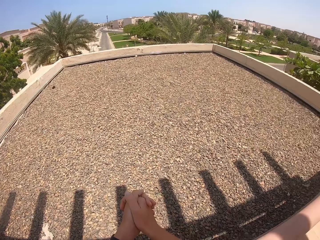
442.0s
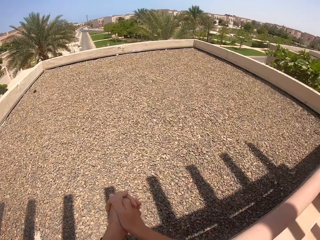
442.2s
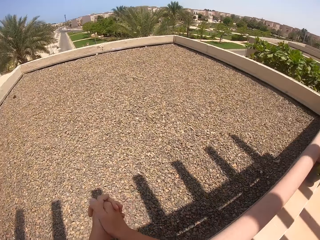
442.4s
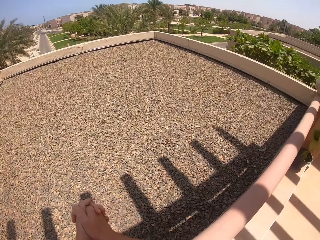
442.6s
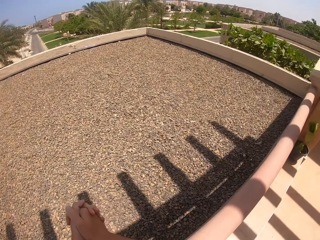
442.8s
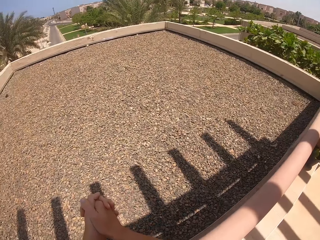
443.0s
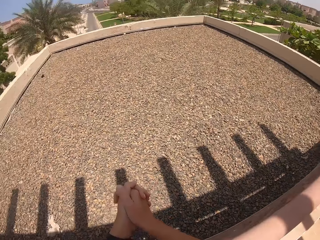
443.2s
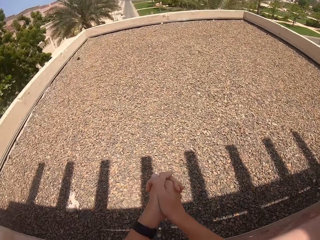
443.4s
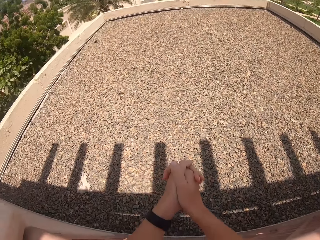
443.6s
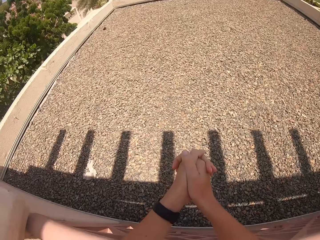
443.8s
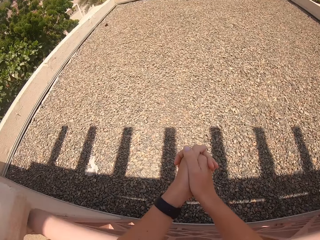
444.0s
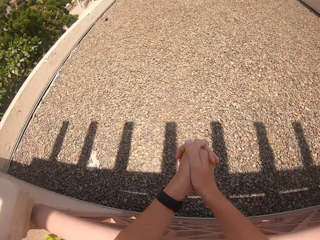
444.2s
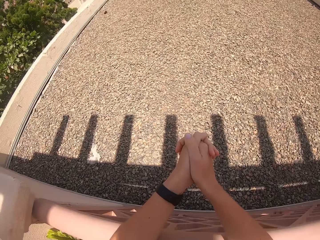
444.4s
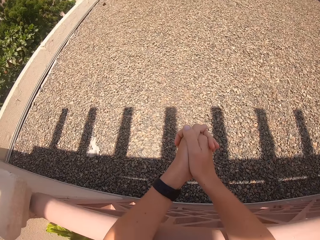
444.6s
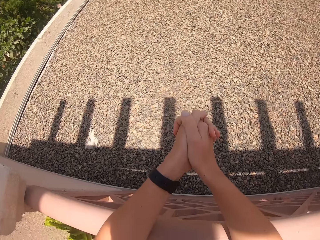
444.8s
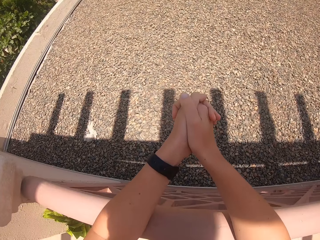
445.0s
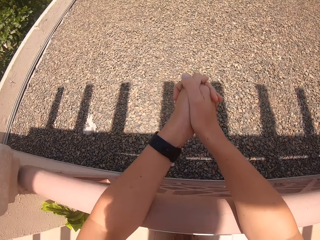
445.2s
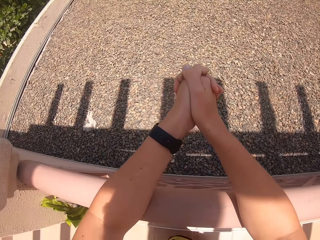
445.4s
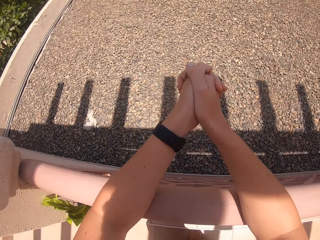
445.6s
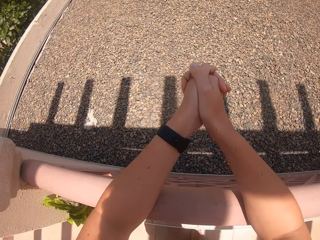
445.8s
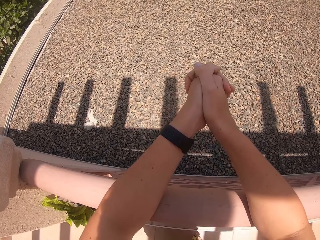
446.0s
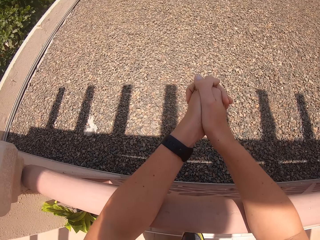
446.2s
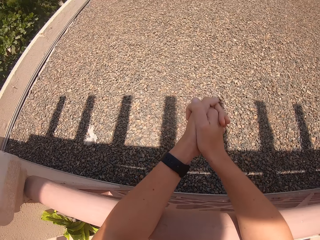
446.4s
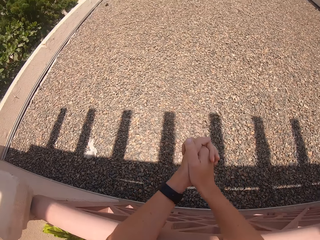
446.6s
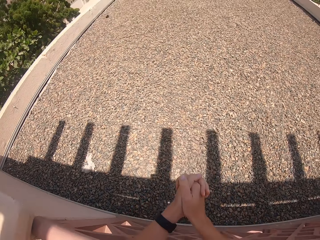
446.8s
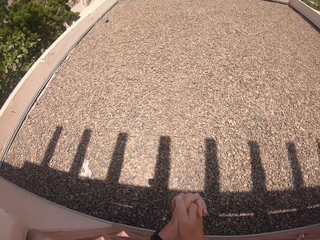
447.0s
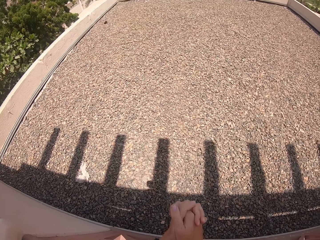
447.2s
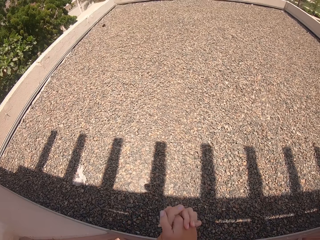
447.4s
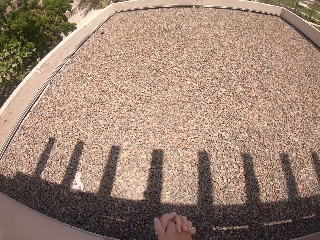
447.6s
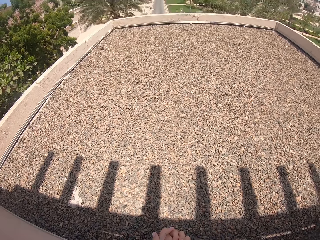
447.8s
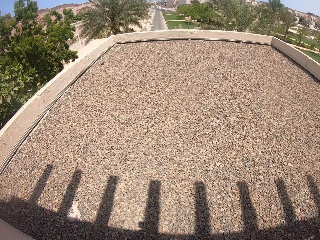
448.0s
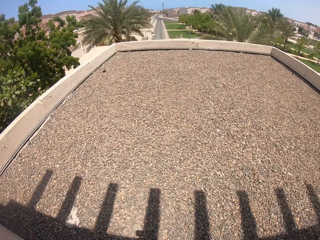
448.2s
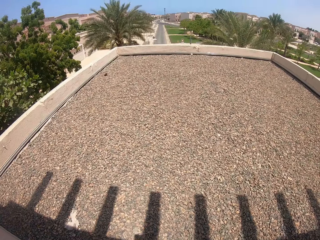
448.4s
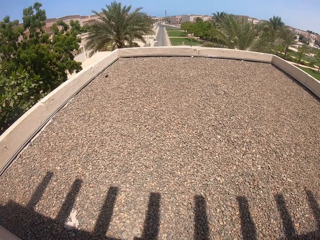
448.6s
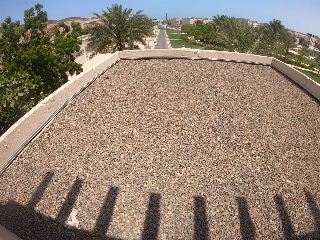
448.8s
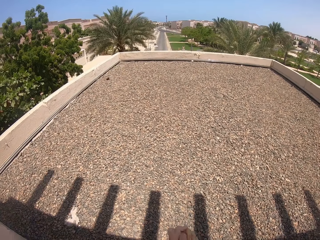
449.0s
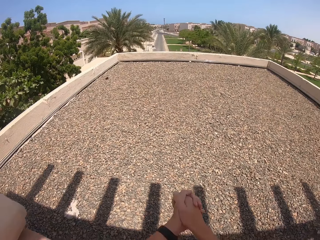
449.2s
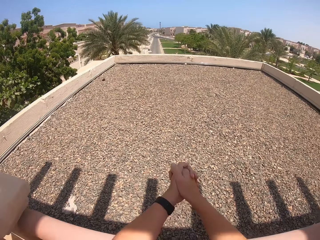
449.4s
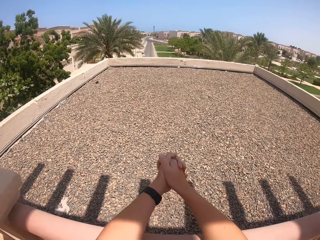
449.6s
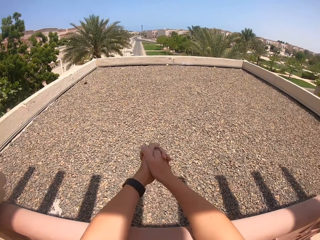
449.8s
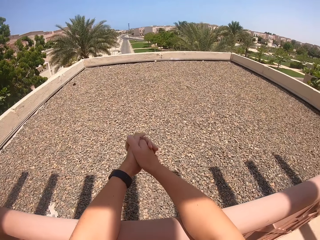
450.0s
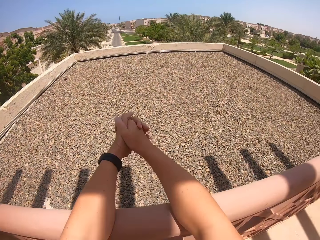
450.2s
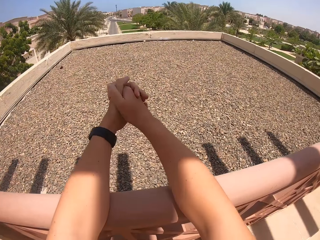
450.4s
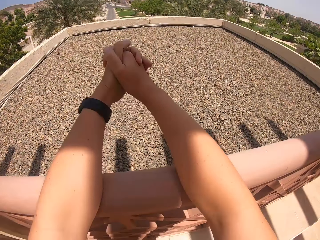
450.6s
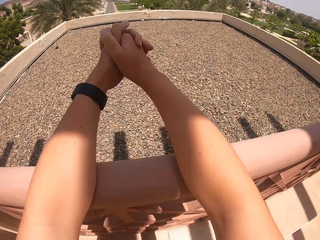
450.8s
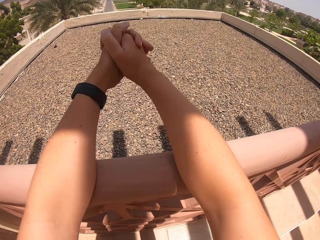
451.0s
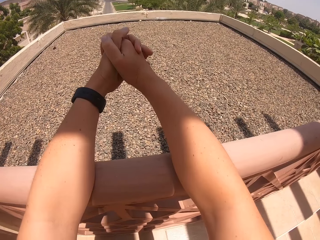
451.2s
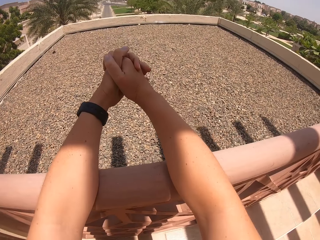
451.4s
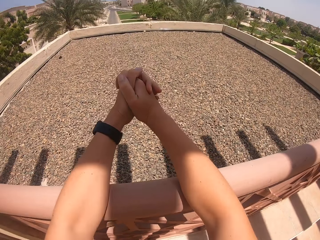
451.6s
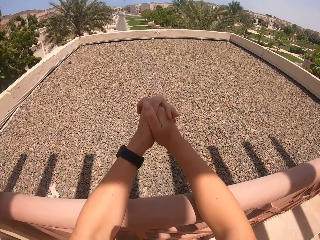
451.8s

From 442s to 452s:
The camera wearer looks right. They look down. They look forward.

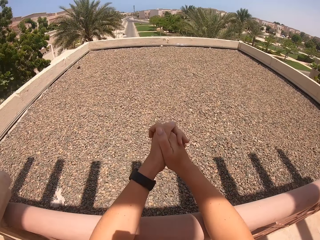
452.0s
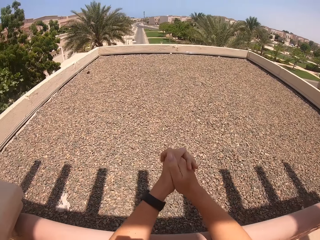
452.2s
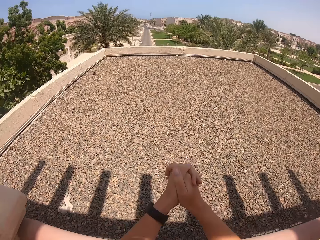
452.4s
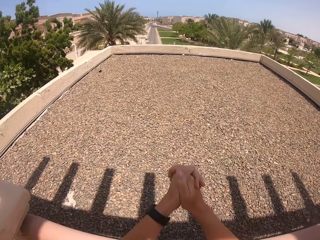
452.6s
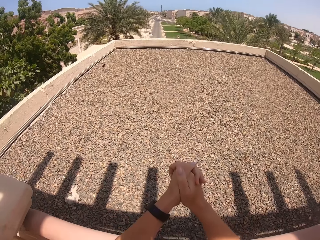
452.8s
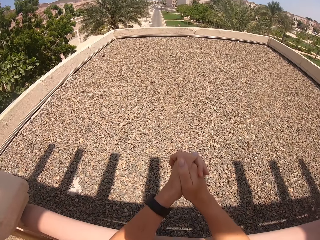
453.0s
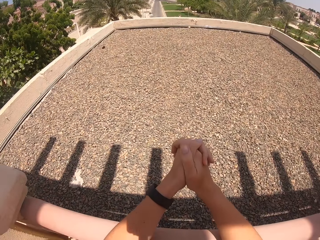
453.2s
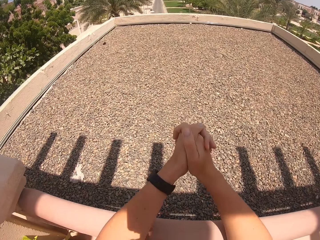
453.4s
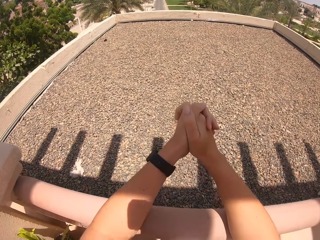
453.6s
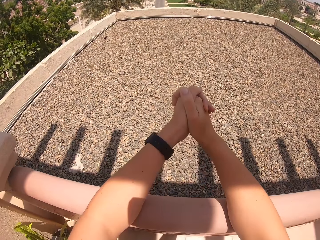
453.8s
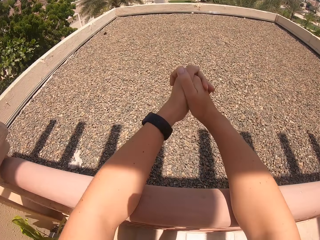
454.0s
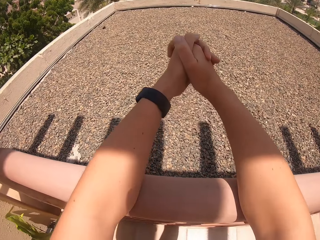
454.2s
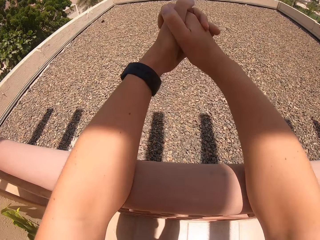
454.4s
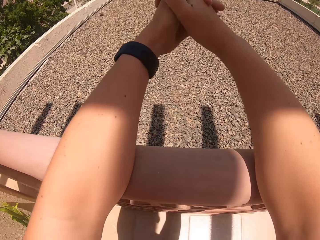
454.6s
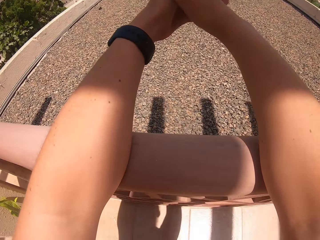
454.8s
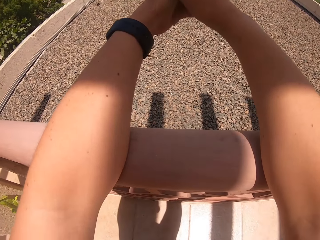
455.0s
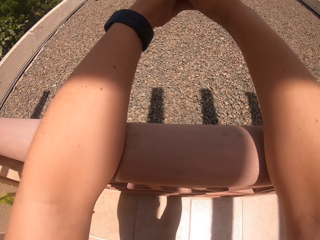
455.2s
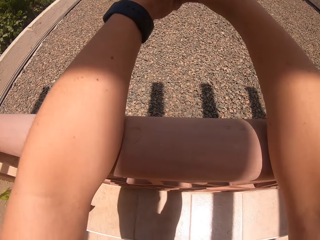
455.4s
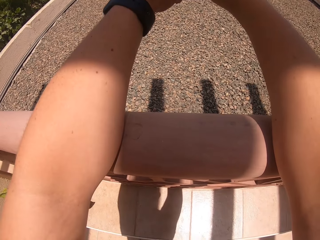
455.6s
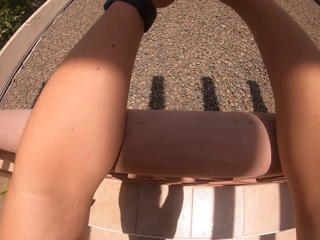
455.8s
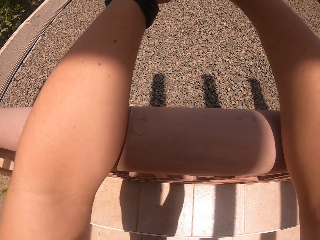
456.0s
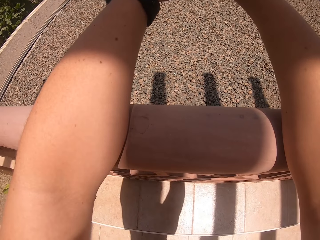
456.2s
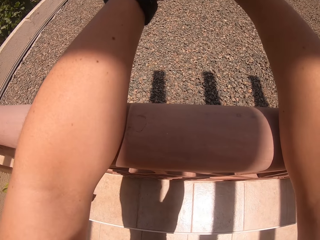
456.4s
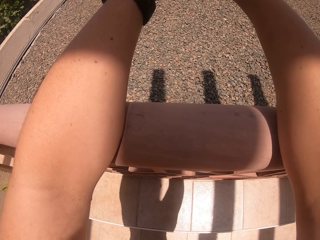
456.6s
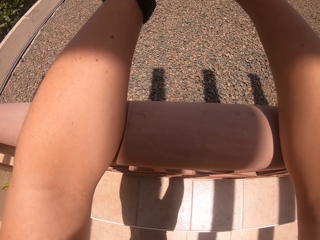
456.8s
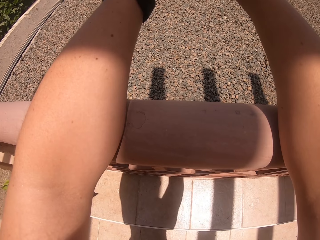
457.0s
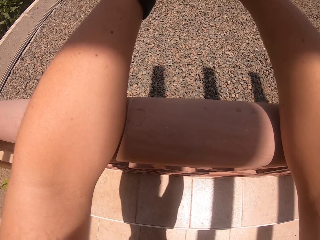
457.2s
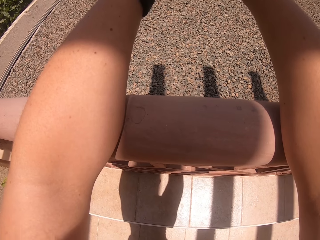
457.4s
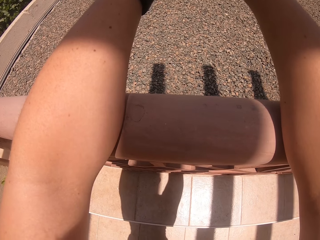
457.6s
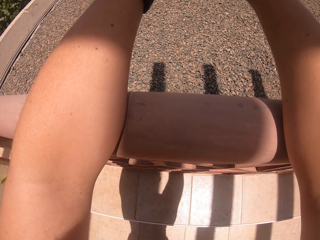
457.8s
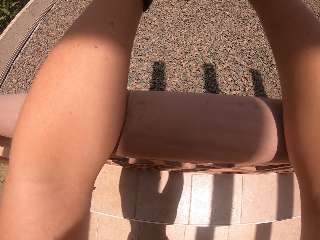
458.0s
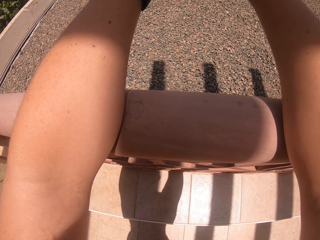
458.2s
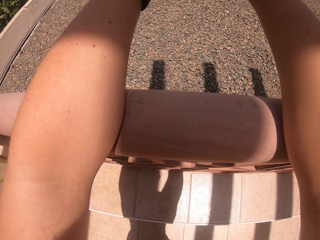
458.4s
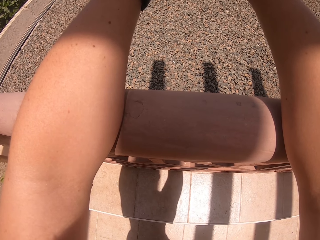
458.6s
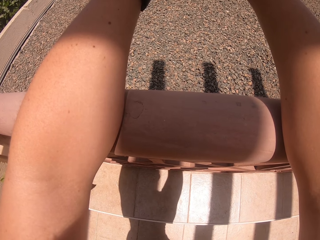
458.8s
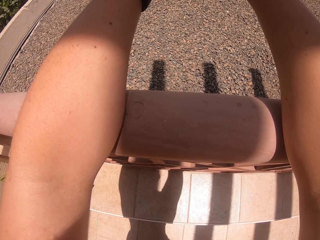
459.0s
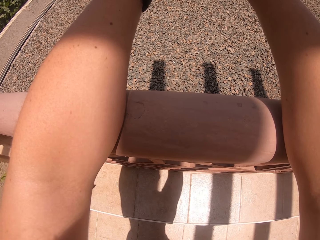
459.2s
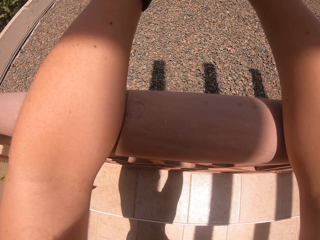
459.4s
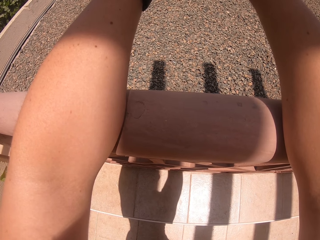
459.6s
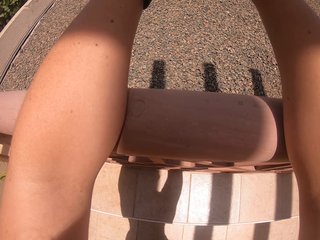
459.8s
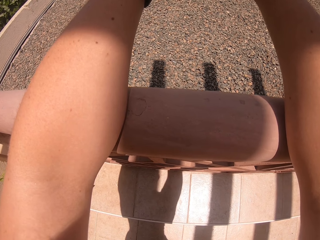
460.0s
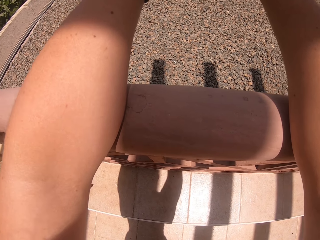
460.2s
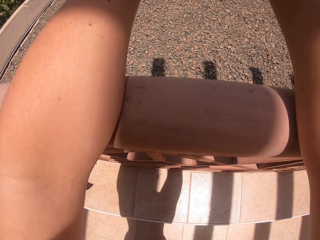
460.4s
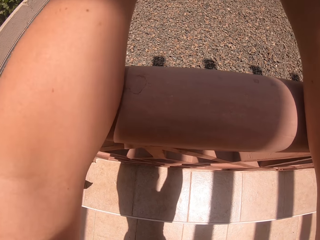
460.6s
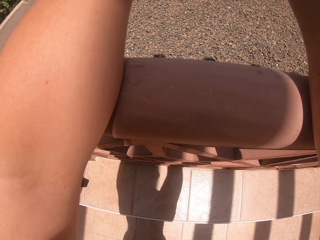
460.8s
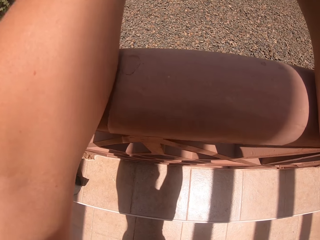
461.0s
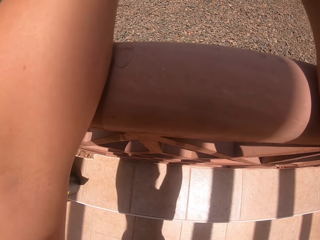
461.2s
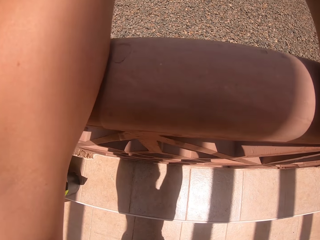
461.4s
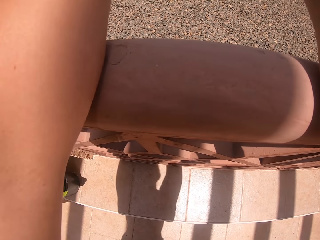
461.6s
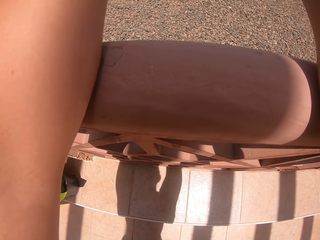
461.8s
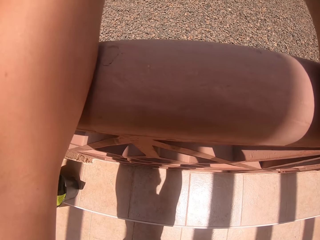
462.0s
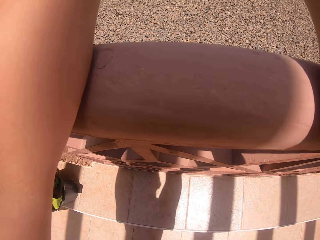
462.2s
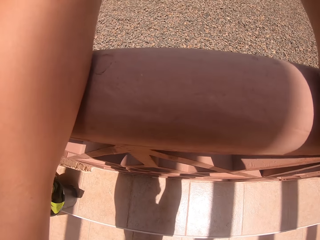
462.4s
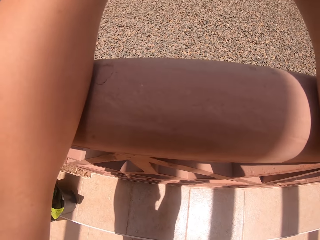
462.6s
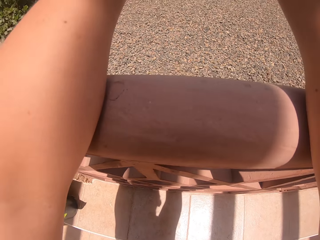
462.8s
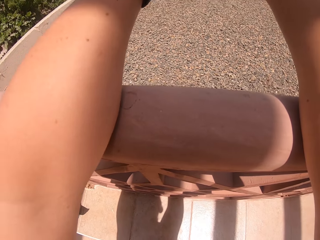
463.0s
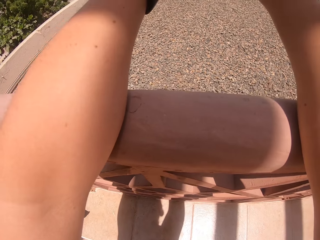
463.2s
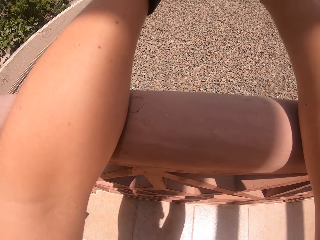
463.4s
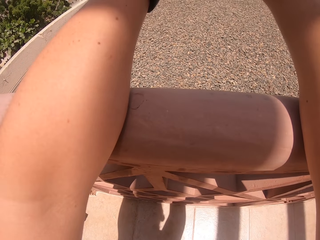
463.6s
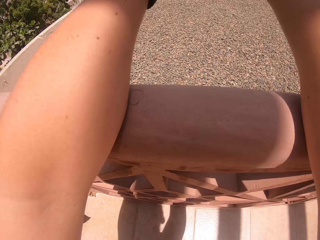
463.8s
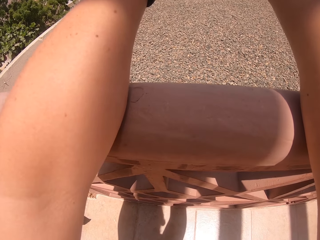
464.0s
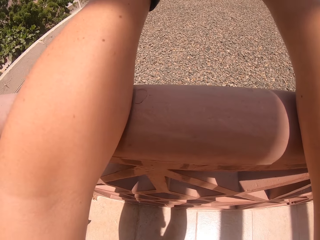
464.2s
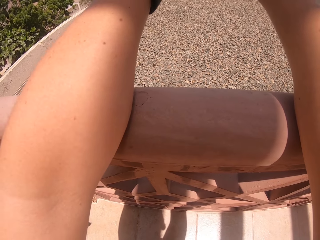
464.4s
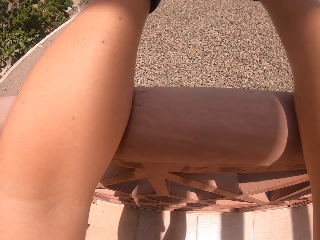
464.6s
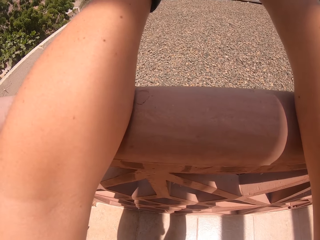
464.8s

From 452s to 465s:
The camera wearer squats.
